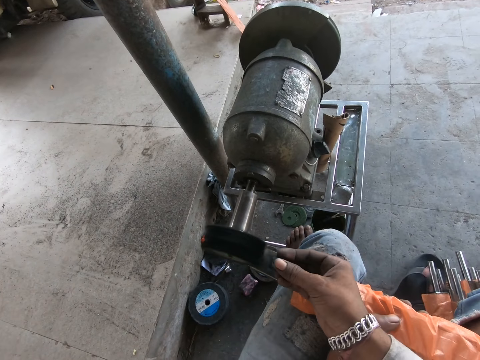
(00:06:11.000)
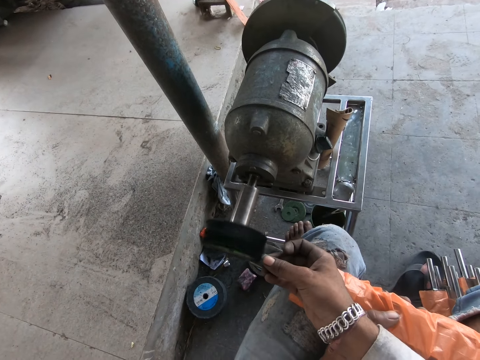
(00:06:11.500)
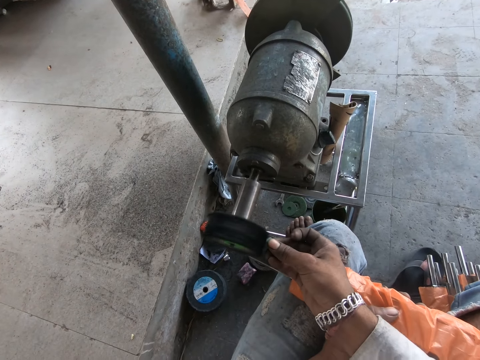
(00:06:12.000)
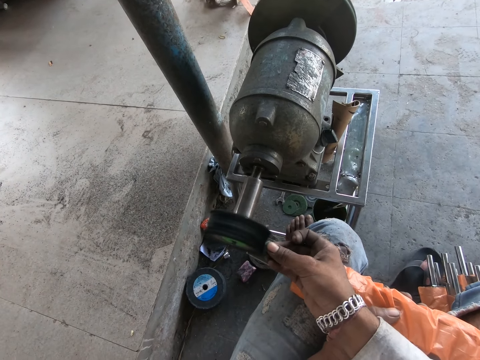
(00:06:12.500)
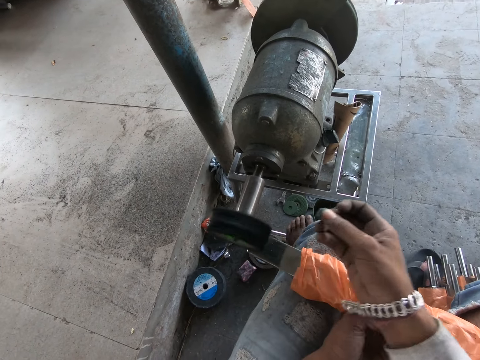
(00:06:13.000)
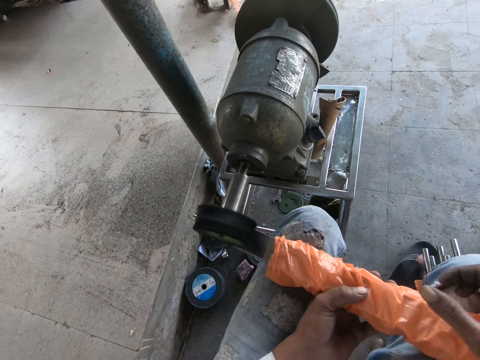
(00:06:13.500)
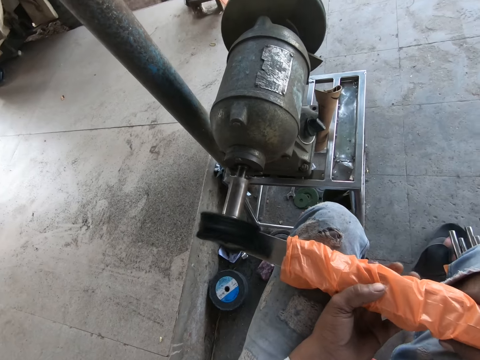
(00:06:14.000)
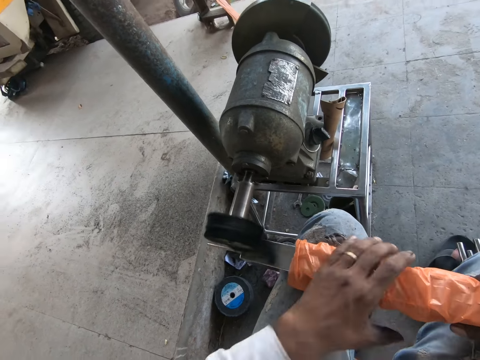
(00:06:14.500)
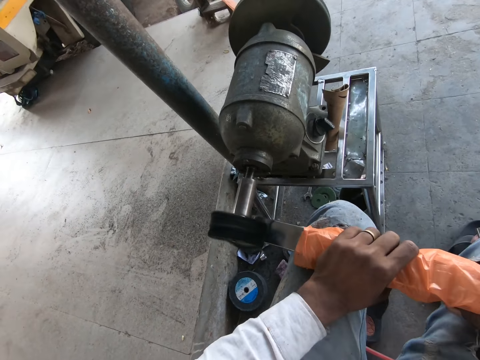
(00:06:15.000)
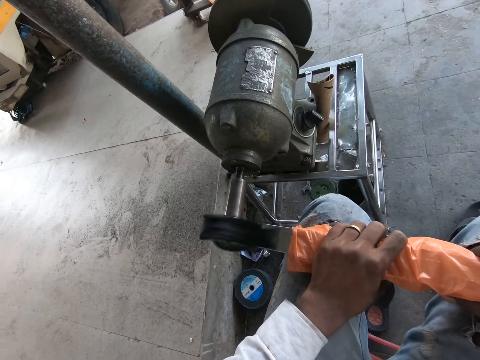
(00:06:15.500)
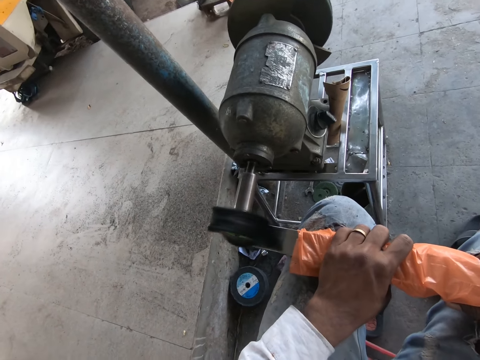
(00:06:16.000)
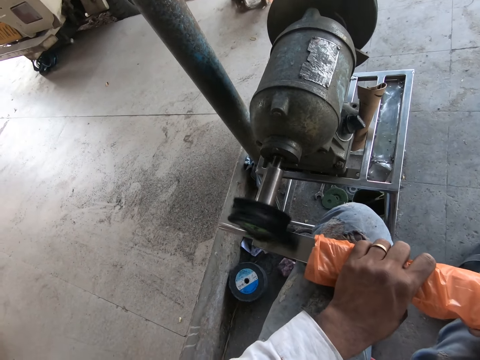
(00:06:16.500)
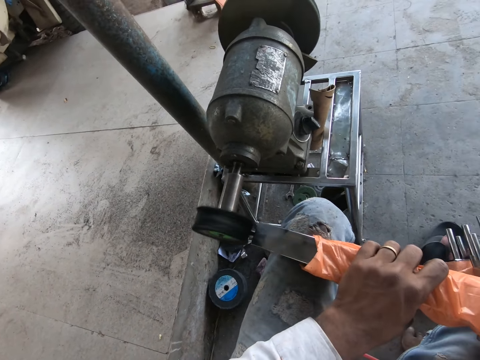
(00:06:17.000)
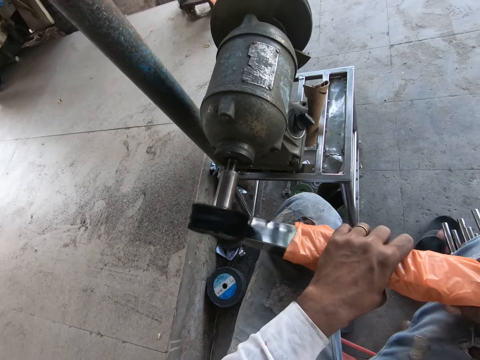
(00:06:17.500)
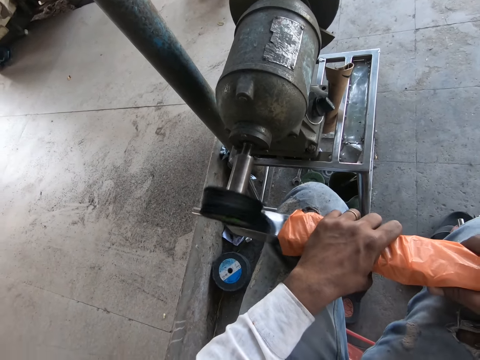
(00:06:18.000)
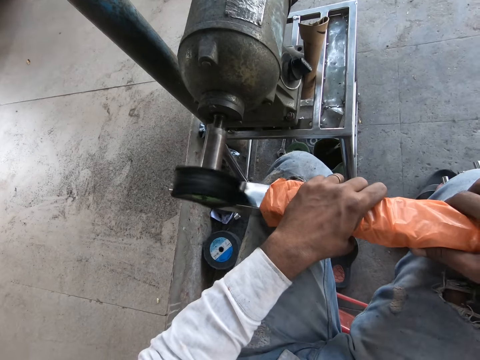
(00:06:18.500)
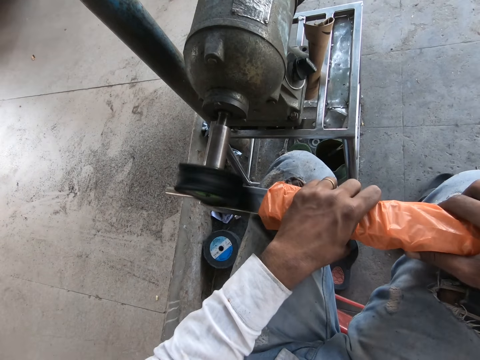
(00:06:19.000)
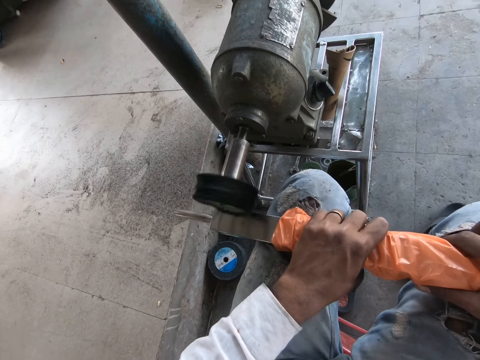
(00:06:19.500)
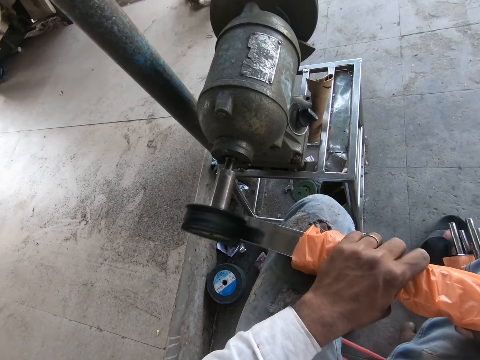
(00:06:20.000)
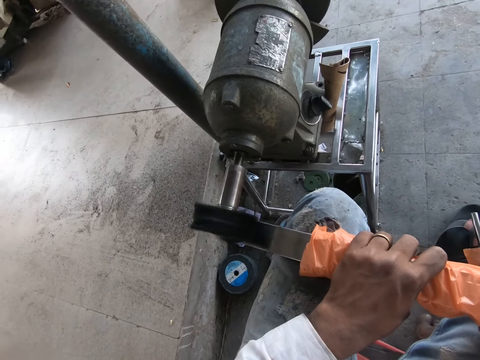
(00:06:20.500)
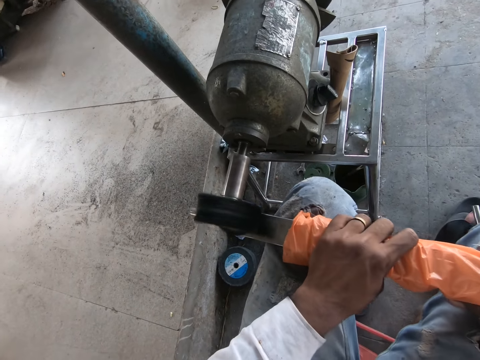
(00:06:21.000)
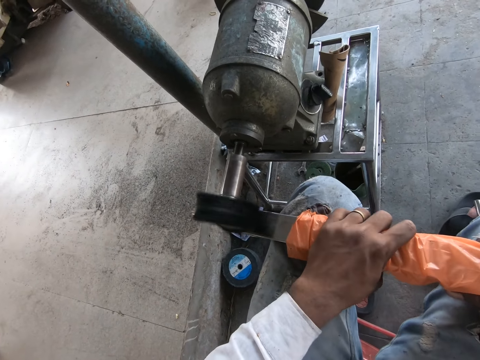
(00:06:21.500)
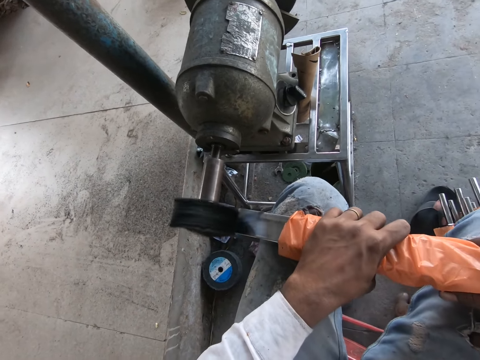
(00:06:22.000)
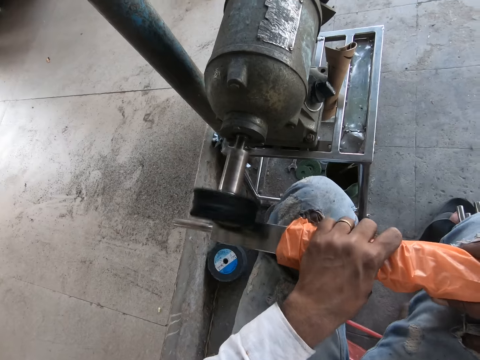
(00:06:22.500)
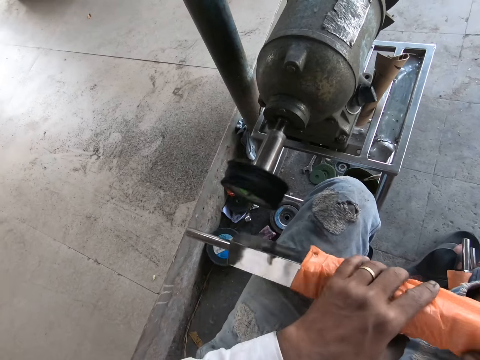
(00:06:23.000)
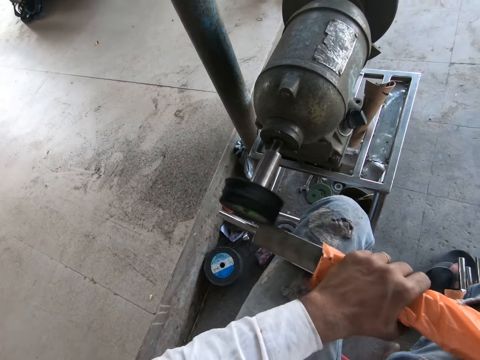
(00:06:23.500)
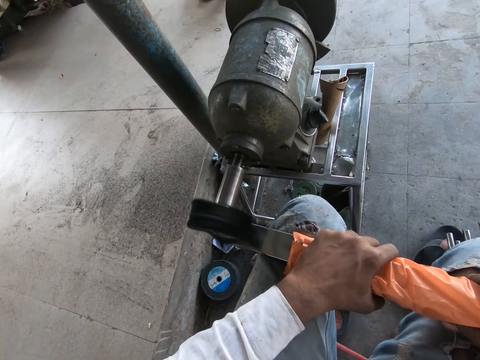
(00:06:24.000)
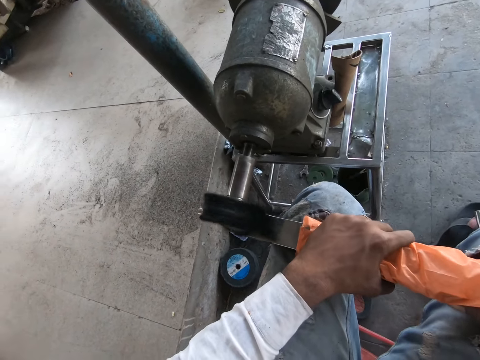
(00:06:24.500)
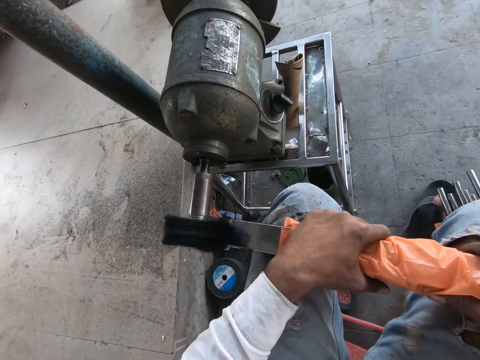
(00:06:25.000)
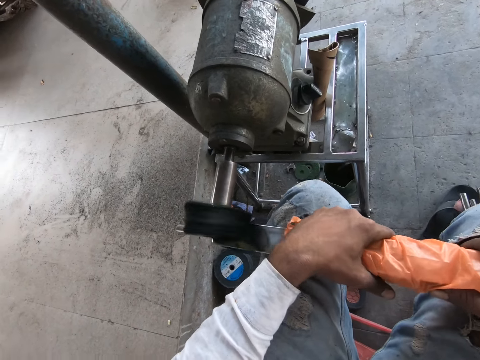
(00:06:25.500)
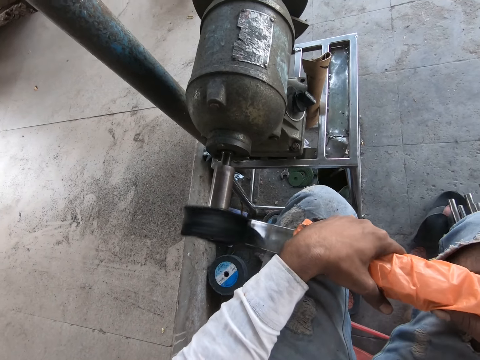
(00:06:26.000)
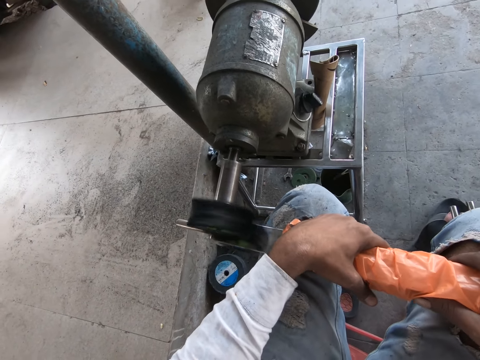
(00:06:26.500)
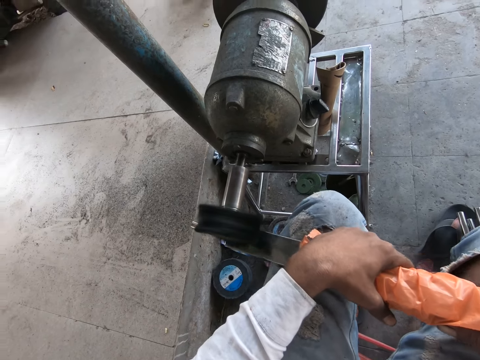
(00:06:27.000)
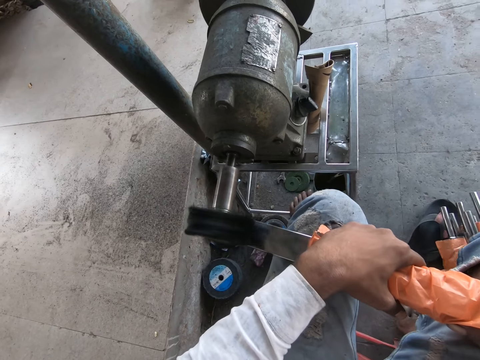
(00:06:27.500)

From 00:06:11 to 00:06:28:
The camera wearer polishes the bolt in his right hand with the polishing motor. He polishes the iron rod in both hands with the polishing motor. He adjusts the metal and smoothens the metal.

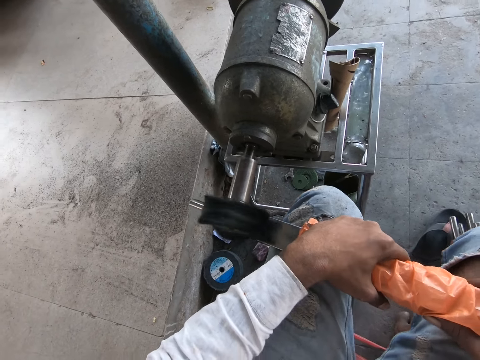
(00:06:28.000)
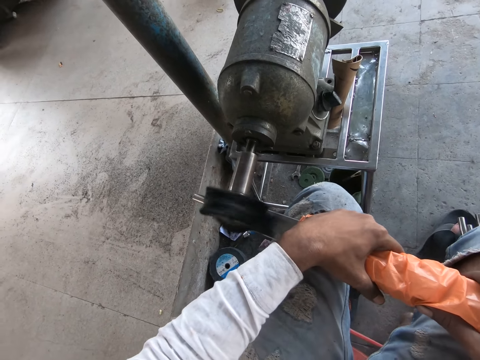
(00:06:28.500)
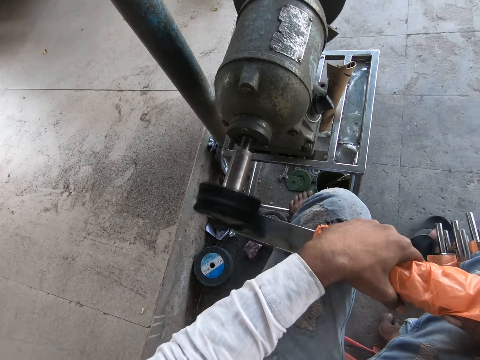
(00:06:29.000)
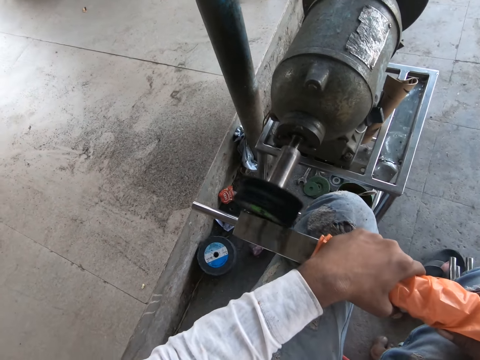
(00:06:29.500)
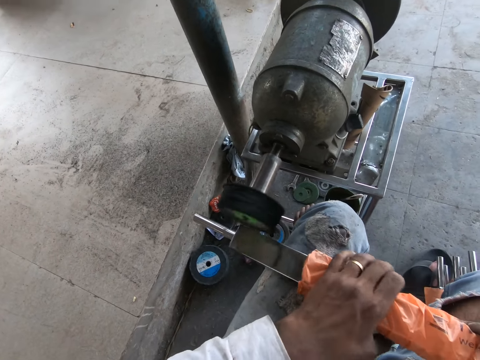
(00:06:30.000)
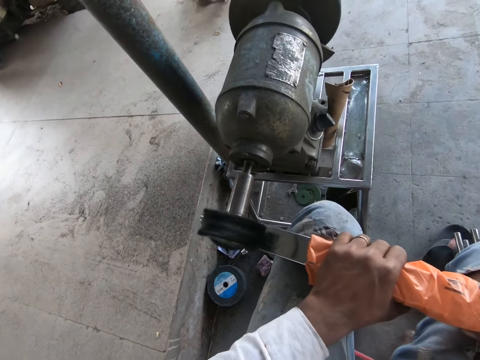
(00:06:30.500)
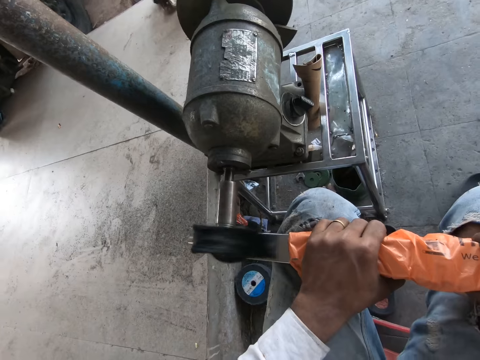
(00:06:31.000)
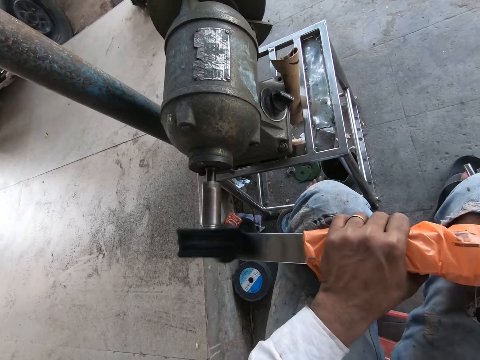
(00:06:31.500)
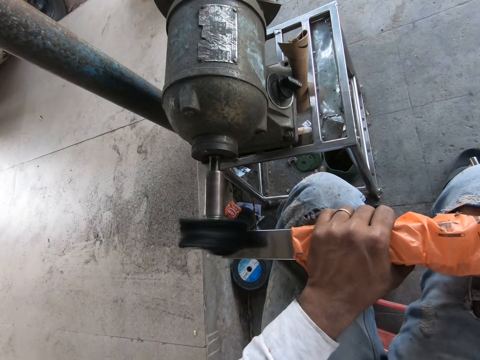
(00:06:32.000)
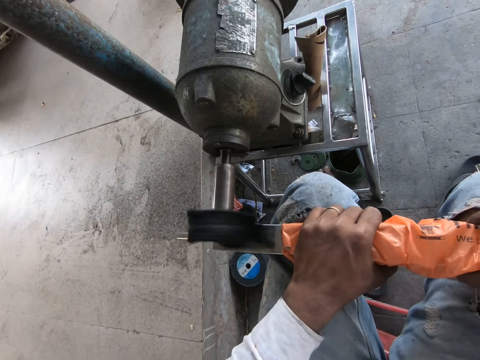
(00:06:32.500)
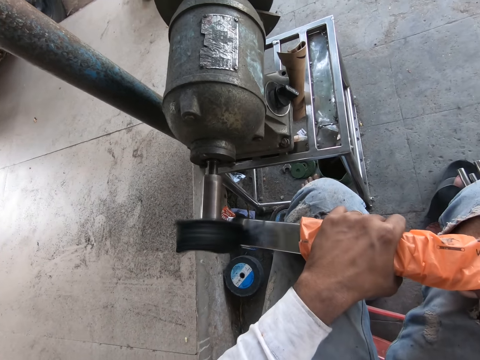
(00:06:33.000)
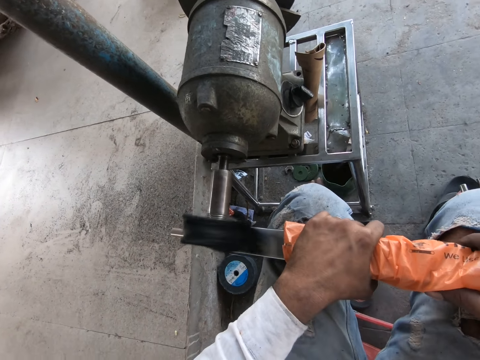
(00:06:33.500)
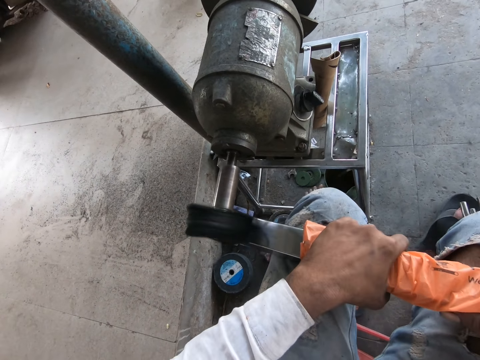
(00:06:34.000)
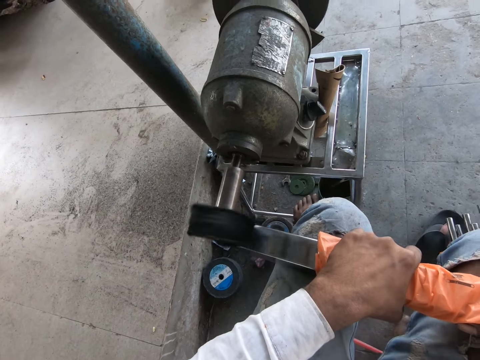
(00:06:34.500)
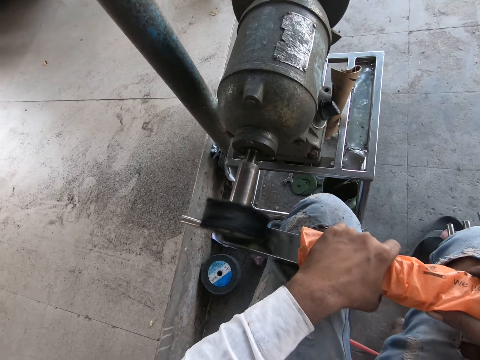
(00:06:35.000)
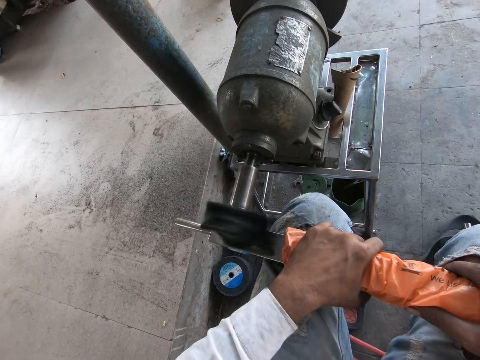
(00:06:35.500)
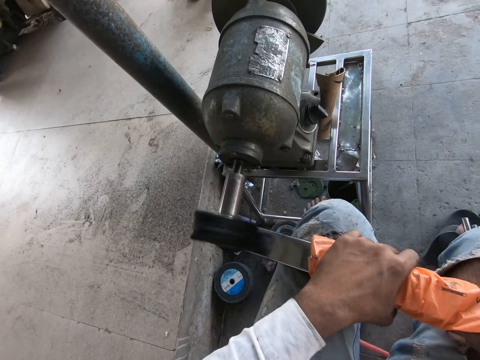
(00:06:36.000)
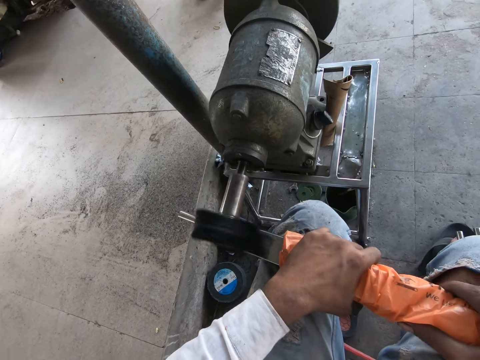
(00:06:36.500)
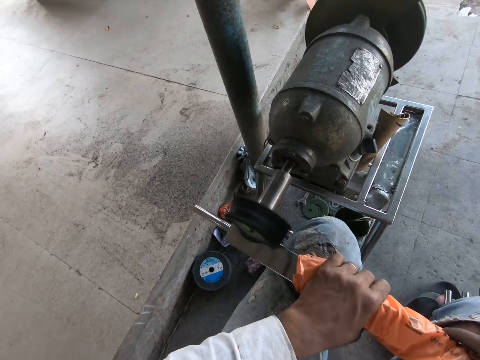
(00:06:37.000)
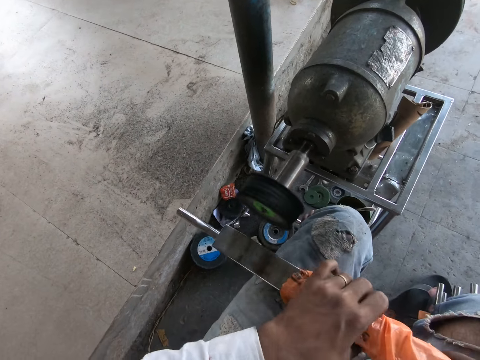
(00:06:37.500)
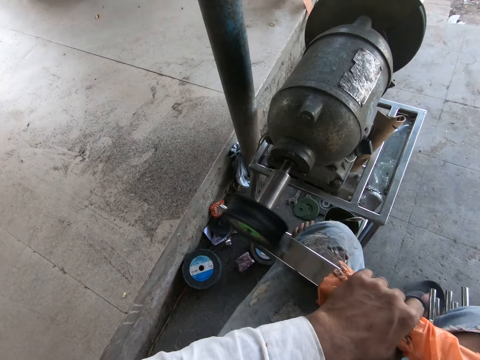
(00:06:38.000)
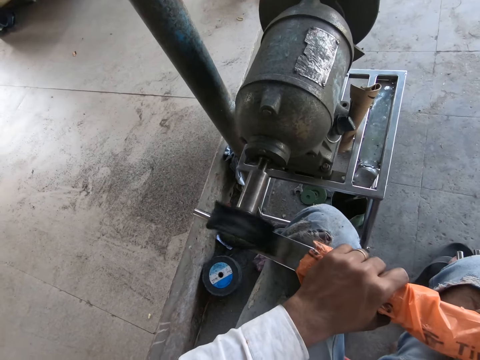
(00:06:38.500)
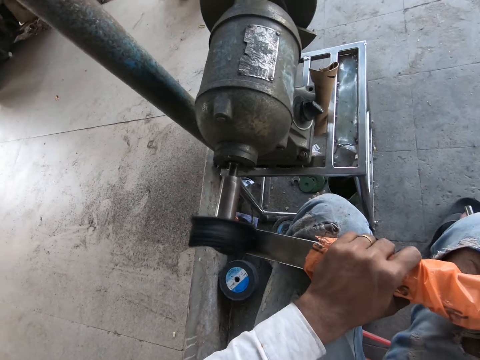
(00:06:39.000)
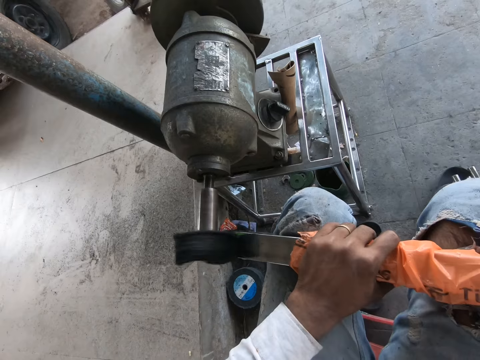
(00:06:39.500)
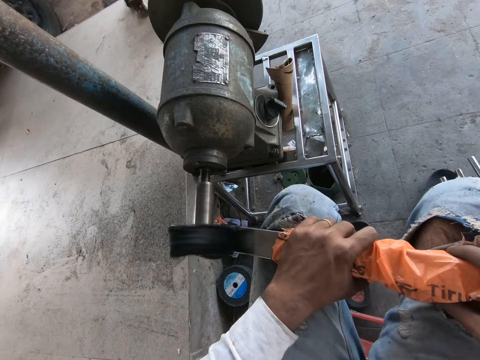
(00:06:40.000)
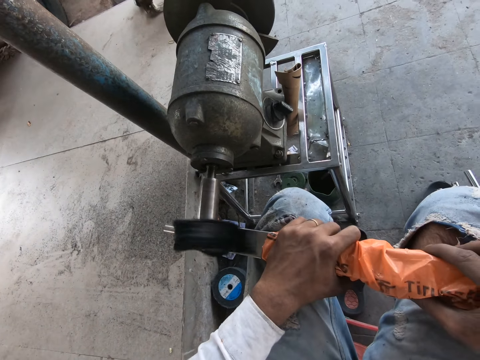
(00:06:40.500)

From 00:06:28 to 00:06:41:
The camera wearer adjusts the metal, smoothens the metal, adjusts the metal and smoothens the metal.
